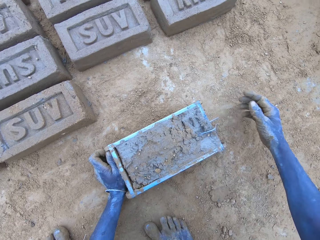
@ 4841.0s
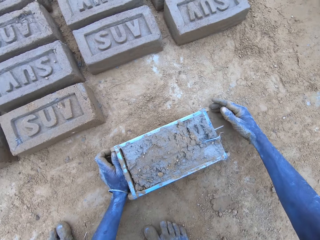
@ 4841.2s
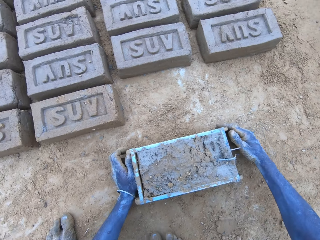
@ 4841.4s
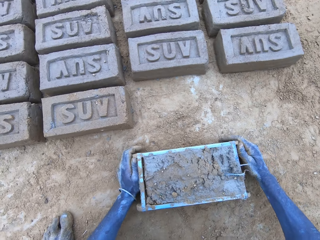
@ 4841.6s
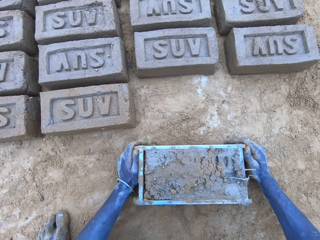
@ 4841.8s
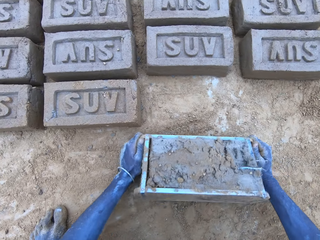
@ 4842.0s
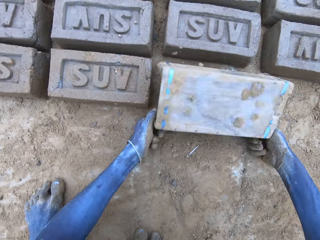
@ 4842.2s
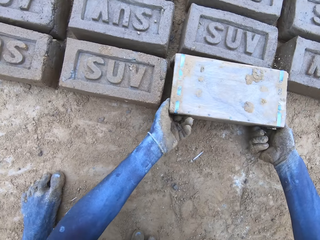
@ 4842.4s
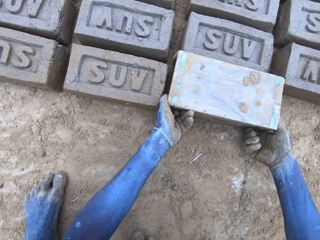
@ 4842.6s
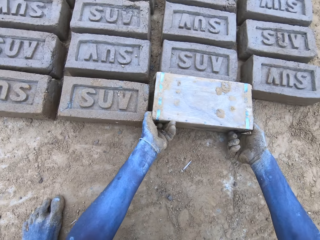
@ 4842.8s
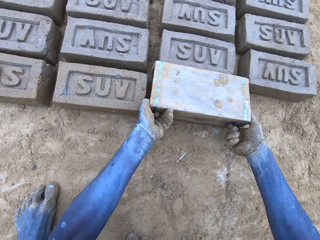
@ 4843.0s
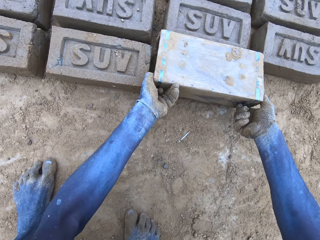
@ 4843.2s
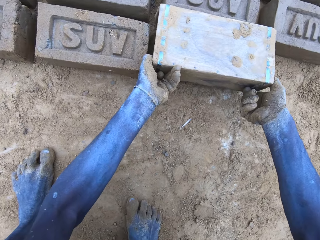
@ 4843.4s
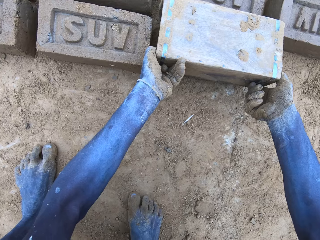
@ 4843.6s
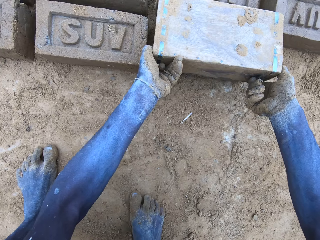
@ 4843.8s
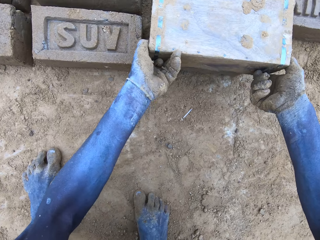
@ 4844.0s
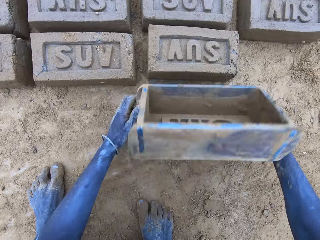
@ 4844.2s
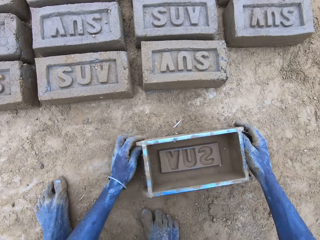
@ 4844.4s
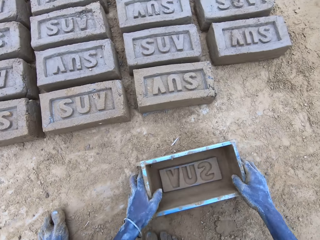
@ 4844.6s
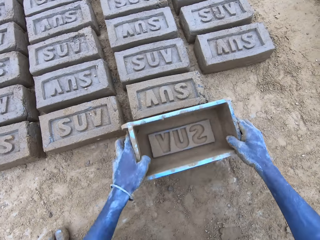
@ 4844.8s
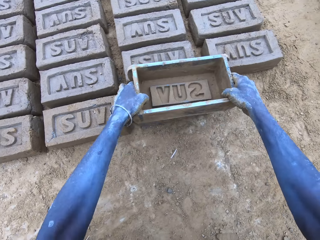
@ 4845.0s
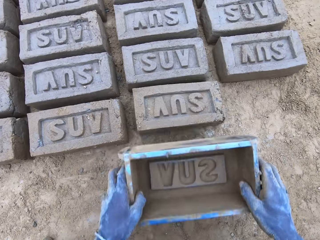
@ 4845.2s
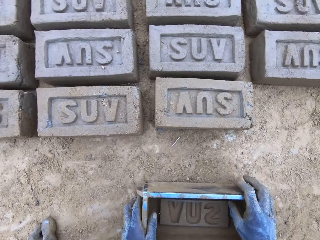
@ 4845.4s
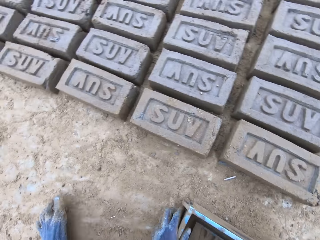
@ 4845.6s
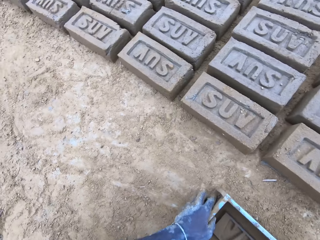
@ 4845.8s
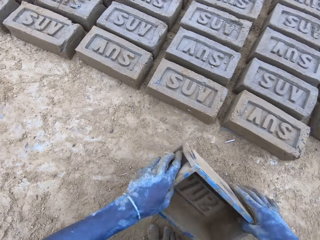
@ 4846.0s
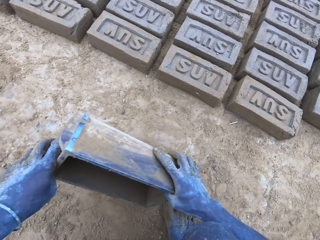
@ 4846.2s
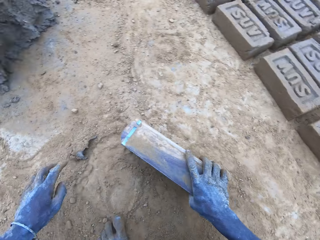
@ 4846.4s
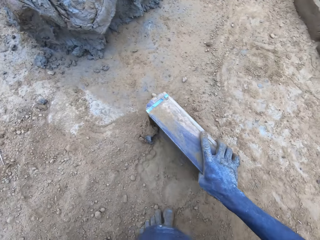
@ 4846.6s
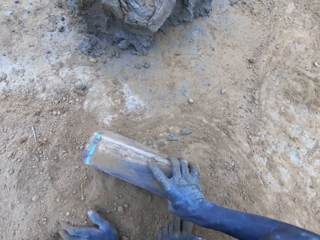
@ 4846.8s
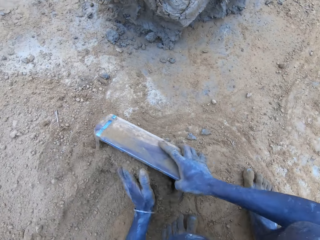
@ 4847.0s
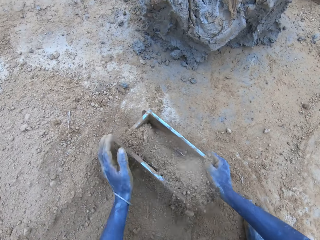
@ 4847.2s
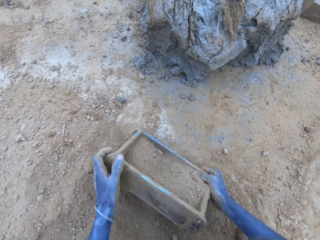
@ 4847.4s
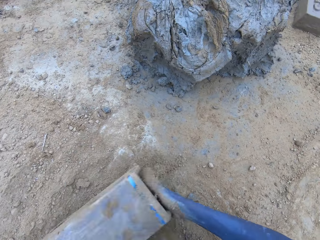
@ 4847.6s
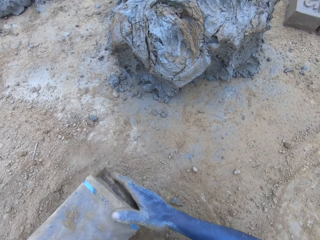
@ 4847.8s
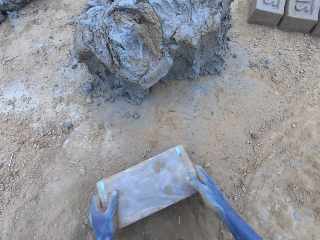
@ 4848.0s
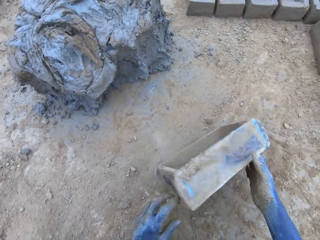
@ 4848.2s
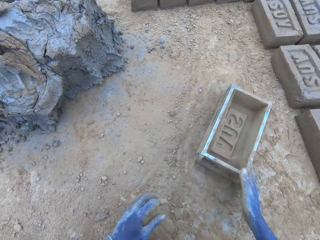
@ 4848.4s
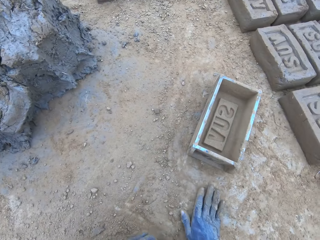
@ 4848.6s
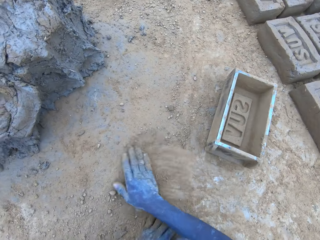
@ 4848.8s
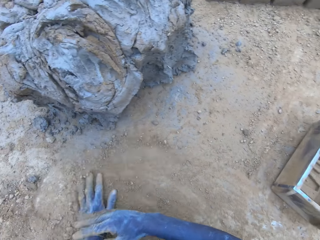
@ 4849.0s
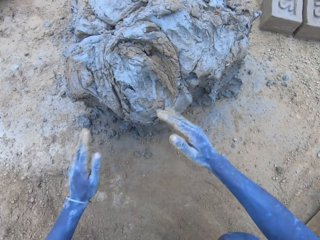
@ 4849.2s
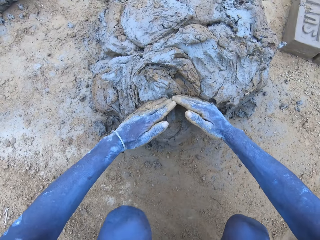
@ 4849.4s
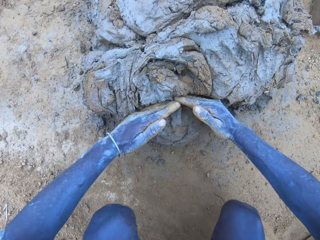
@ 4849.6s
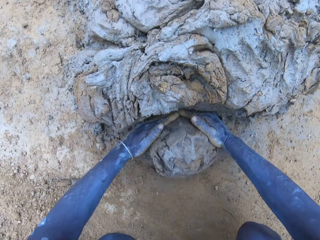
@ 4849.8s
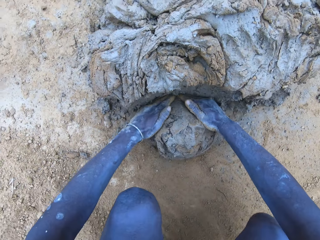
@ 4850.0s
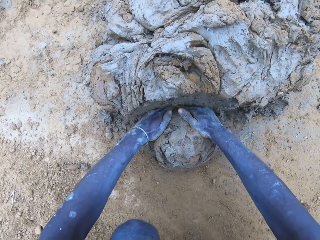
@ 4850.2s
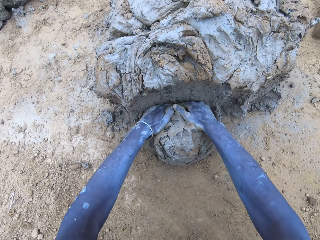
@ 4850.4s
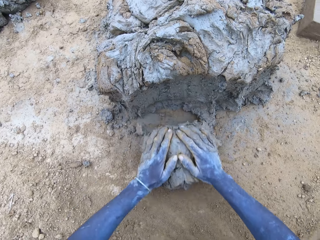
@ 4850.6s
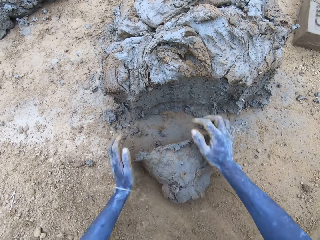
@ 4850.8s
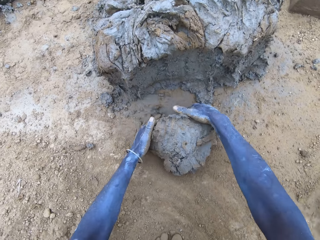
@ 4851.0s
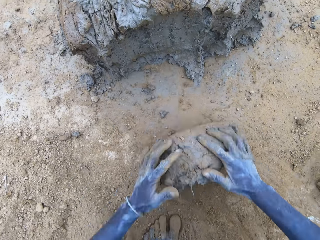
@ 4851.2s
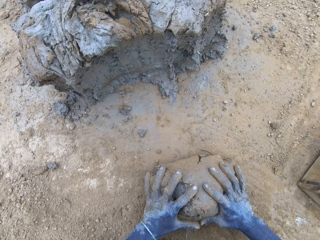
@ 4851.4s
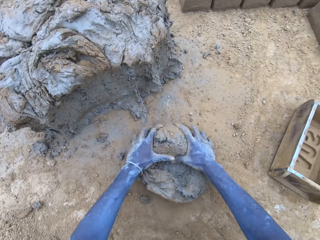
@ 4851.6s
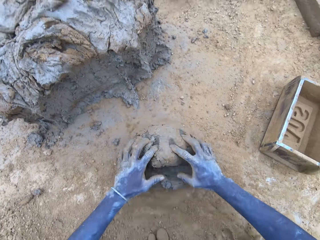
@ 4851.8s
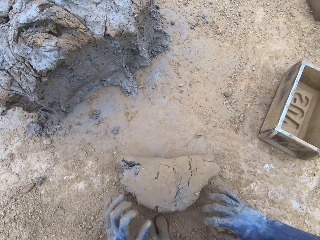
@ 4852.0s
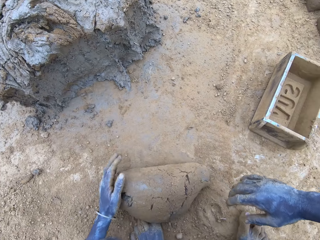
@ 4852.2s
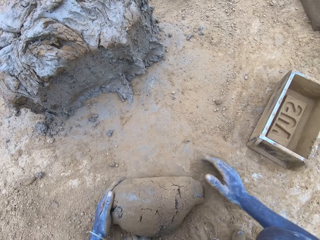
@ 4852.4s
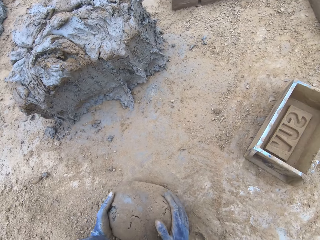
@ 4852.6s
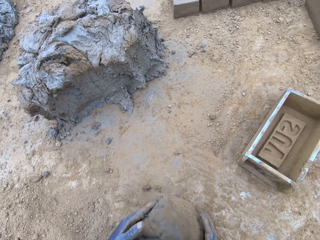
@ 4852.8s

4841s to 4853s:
The camera wearer puts the brick on the ground. They put soil in the brick mold. They cut the mud. They mold the mud.

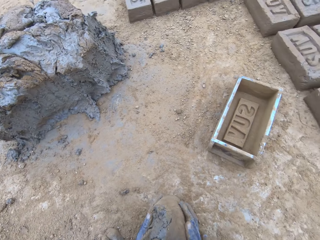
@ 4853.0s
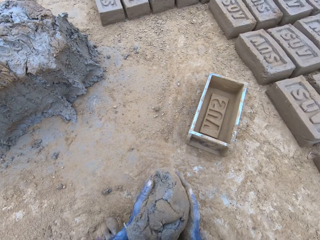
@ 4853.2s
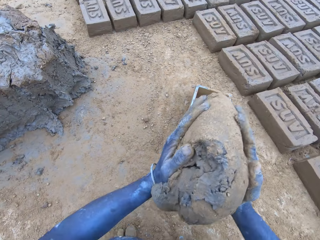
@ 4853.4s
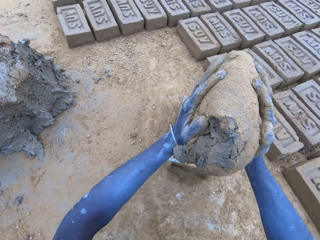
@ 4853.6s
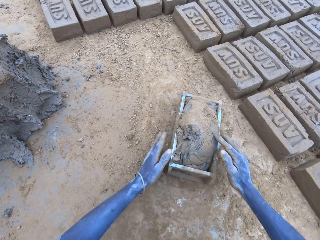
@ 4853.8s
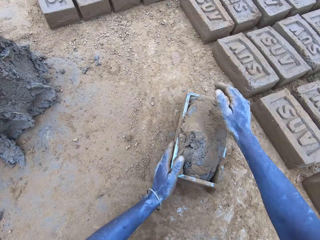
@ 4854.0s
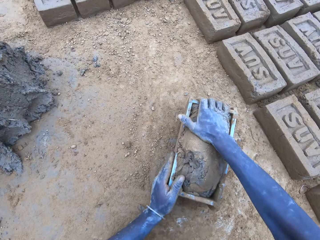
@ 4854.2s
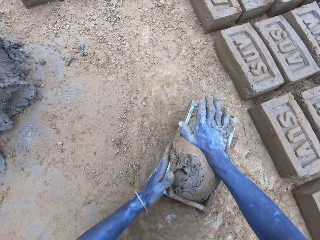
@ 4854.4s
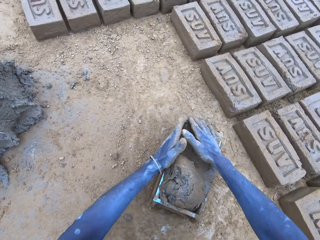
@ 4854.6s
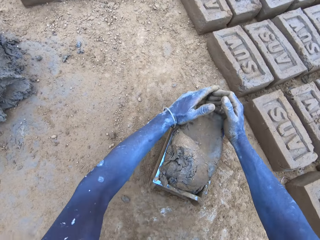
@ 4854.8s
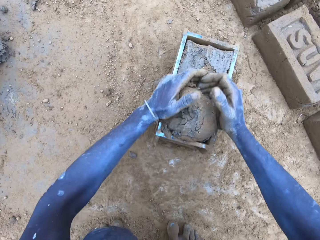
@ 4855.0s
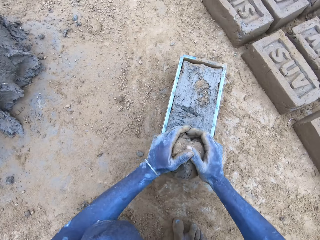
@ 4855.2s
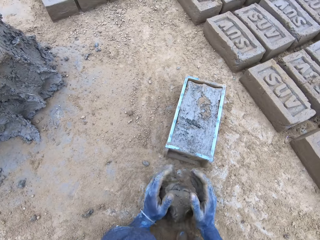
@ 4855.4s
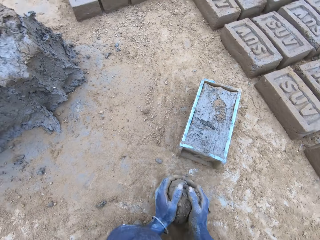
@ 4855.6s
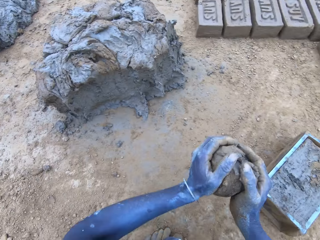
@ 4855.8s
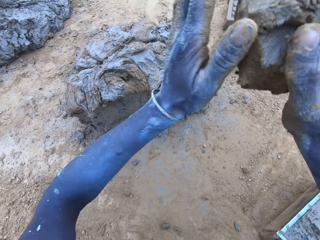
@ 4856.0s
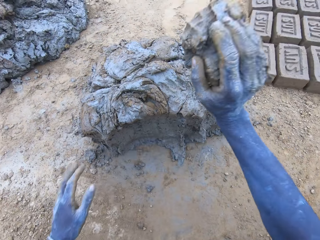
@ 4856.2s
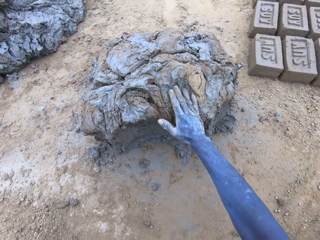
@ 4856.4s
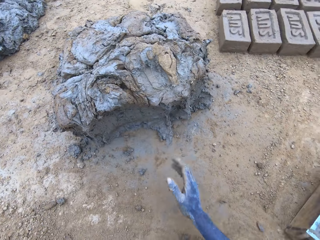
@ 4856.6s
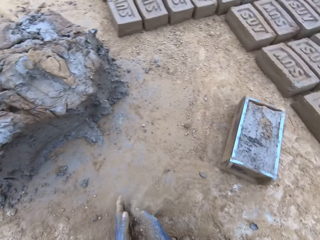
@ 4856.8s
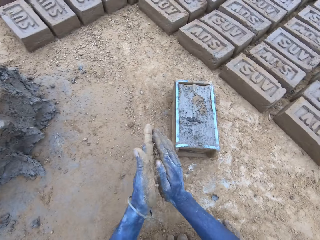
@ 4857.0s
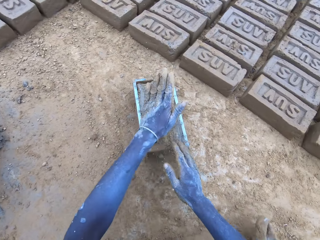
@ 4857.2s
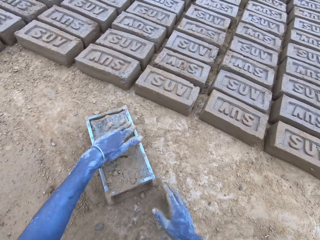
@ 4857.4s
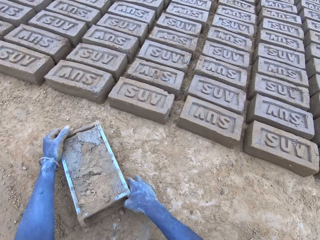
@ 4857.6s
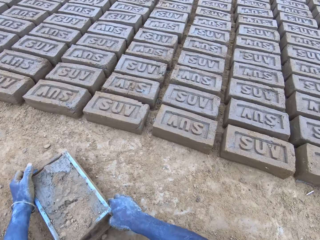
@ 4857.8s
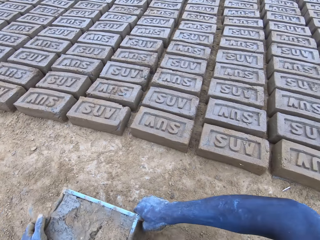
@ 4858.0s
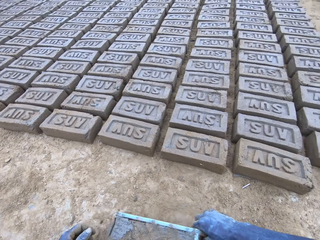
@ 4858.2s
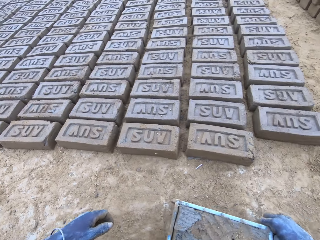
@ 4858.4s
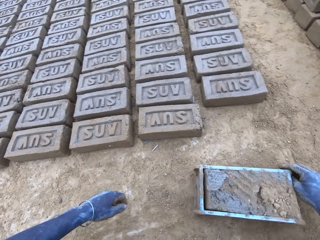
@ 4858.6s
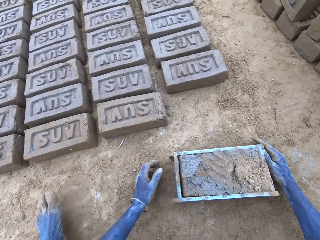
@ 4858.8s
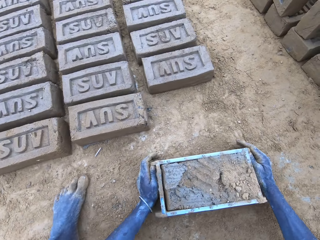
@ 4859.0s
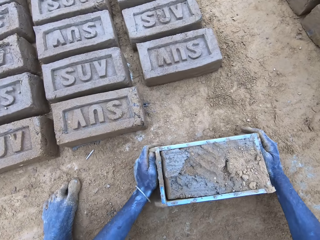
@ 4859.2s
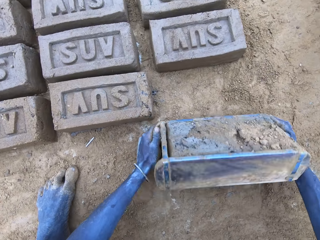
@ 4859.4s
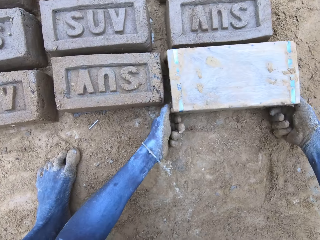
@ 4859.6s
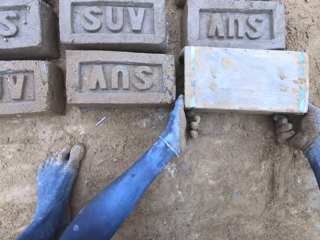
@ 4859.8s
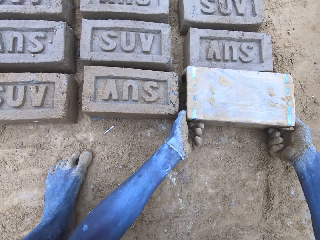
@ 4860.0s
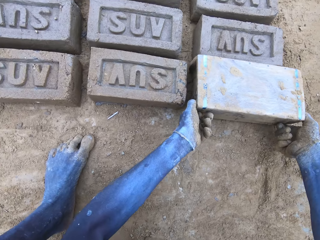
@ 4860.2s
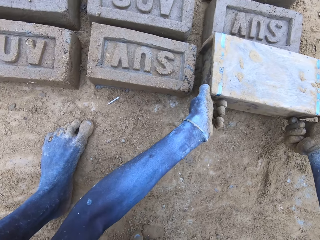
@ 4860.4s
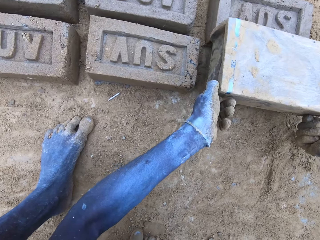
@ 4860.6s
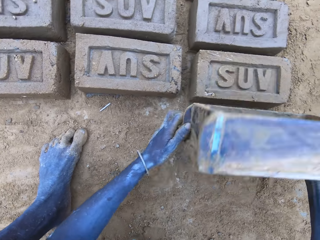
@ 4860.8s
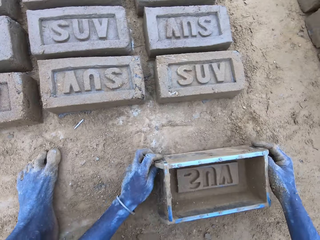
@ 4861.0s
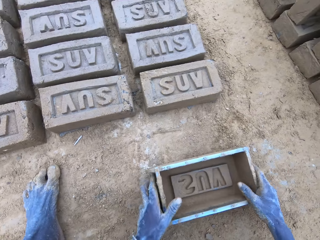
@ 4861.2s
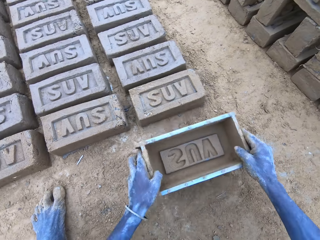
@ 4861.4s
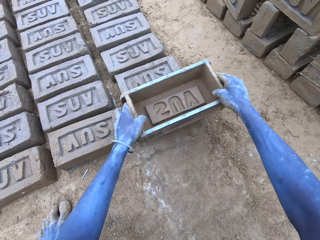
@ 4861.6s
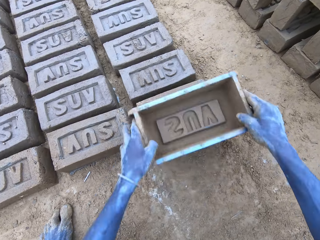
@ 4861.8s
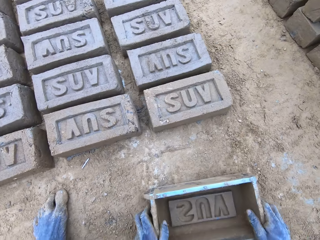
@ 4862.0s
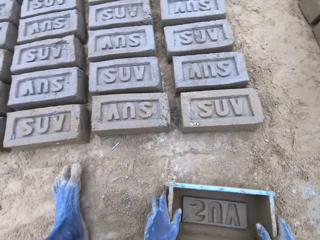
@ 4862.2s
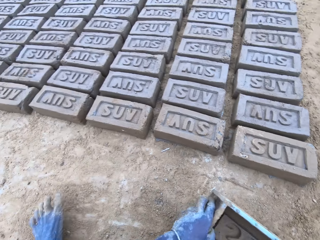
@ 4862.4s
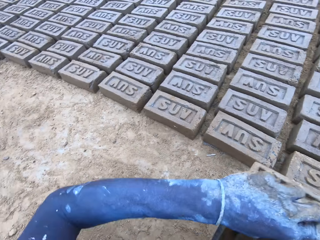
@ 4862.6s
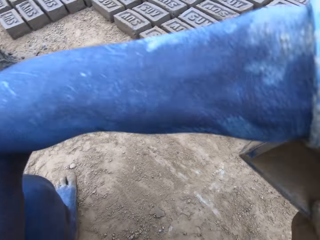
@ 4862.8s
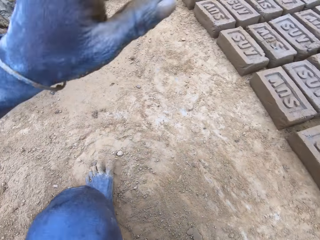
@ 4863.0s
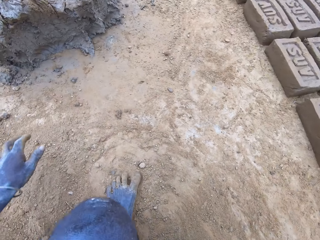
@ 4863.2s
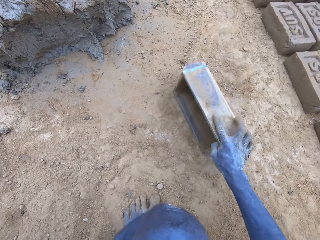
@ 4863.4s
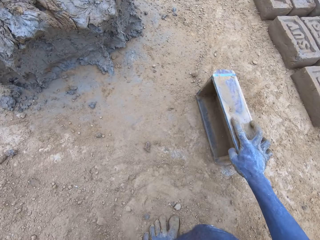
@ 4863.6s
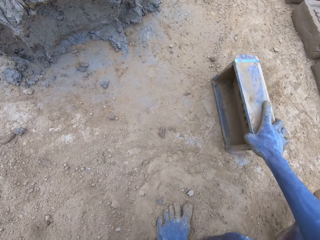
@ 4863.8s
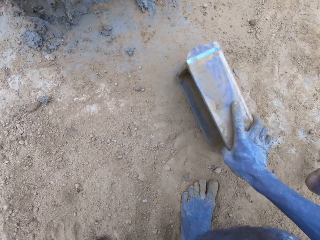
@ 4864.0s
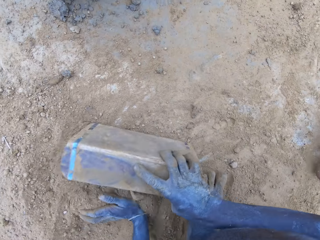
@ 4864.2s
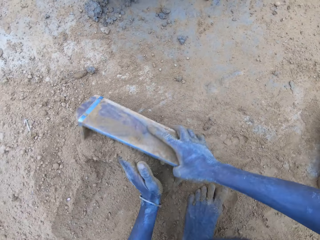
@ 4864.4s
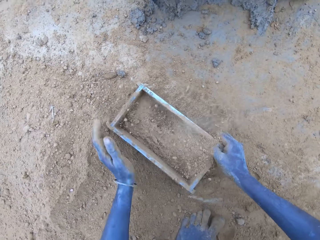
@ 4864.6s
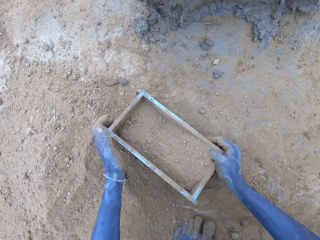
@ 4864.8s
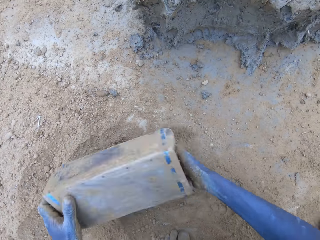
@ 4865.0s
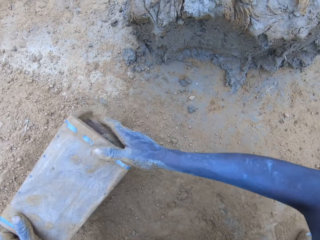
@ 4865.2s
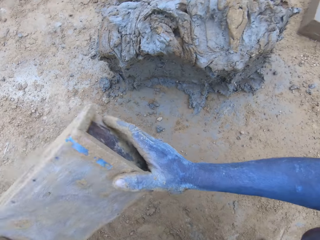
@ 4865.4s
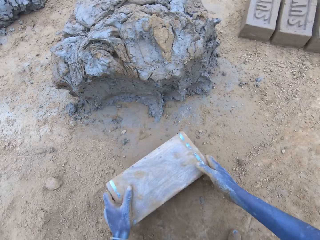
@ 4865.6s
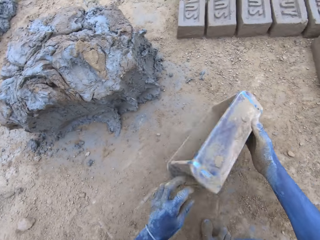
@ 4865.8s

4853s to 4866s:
The camera wearer drops the mud in the brick mold. They reduce the mud from the brick mold. They drop the mud. They put the brick on the ground. They put the soil in the brick mold.
